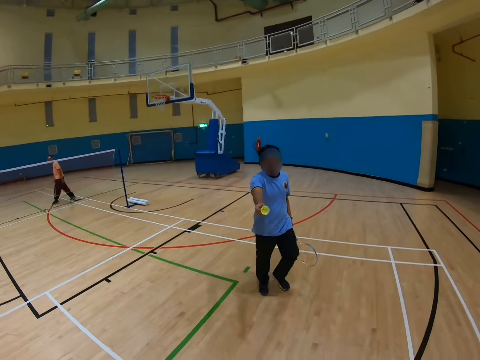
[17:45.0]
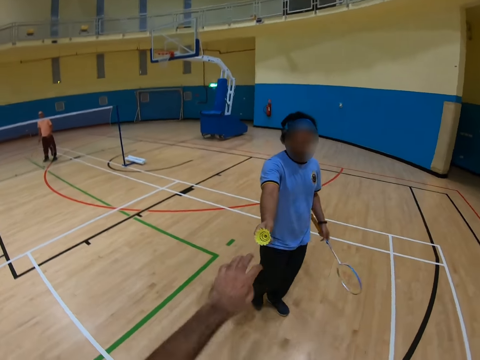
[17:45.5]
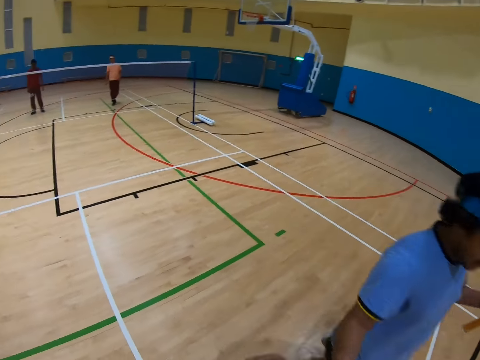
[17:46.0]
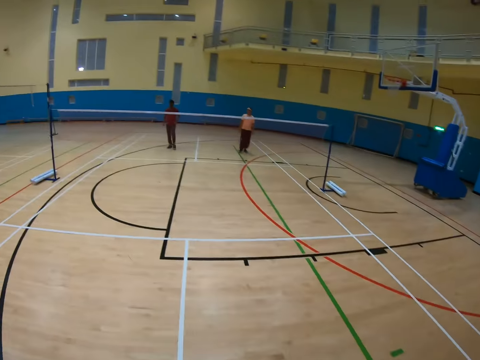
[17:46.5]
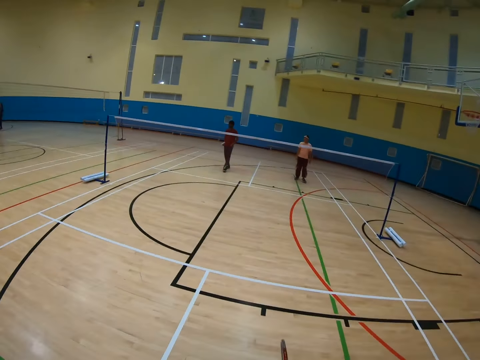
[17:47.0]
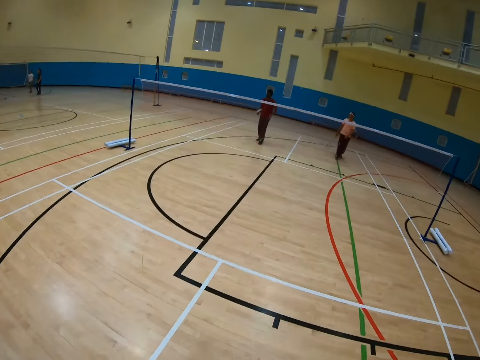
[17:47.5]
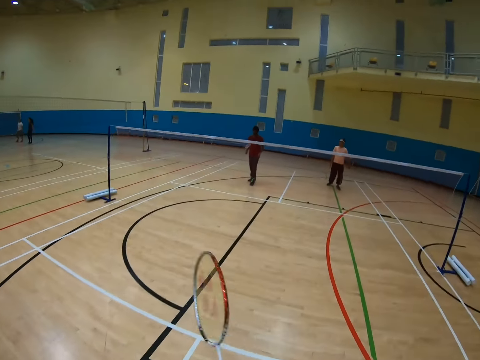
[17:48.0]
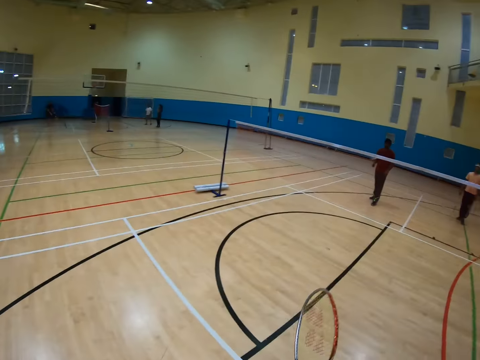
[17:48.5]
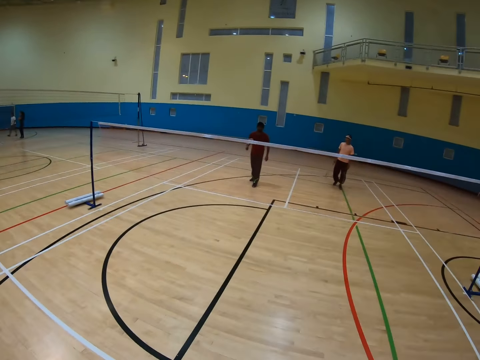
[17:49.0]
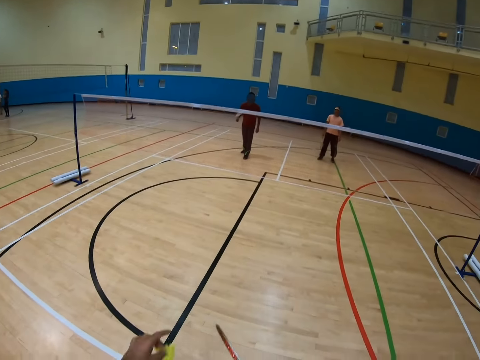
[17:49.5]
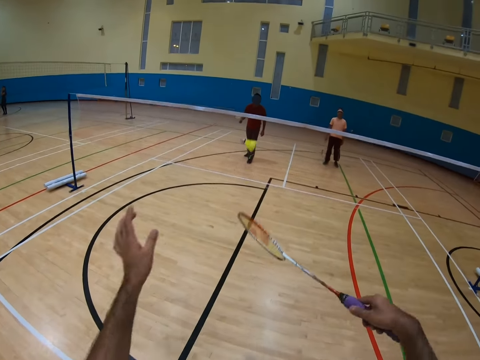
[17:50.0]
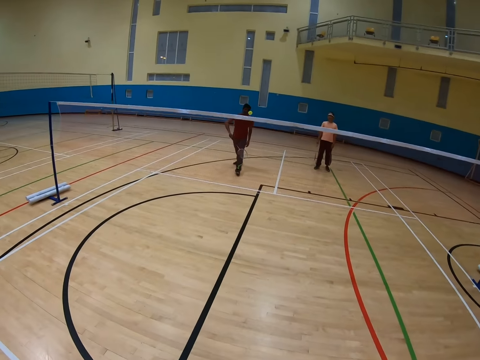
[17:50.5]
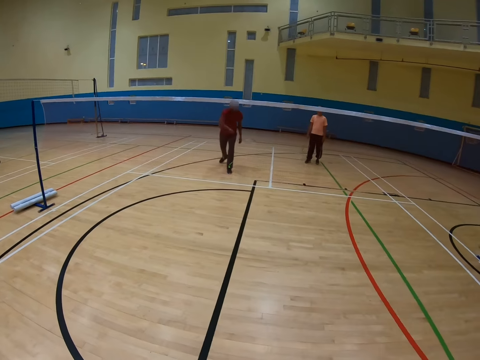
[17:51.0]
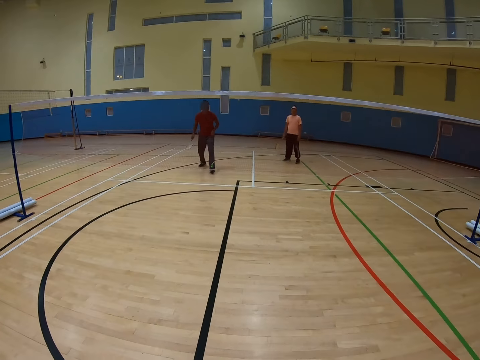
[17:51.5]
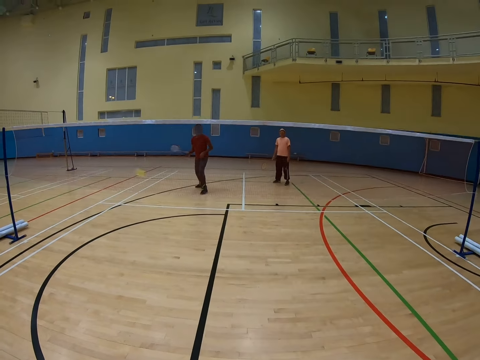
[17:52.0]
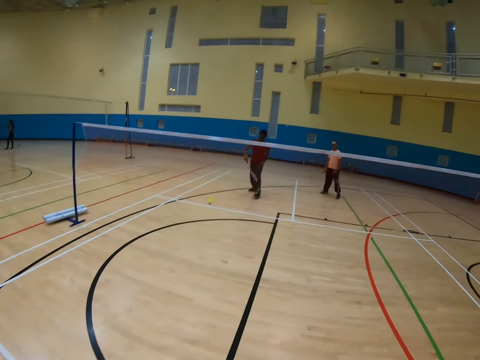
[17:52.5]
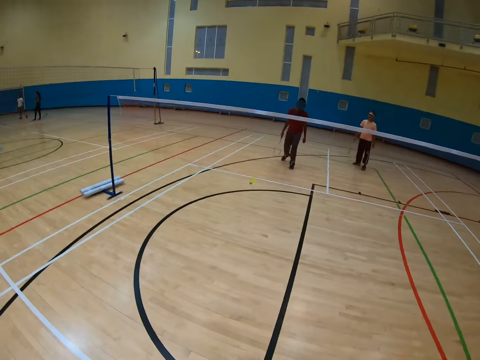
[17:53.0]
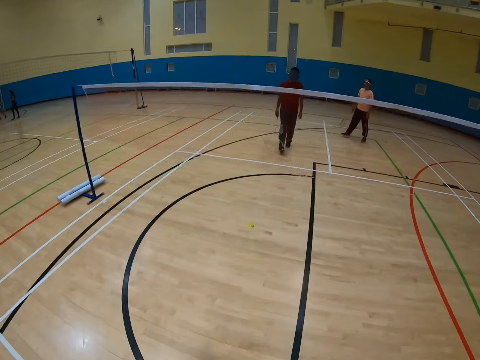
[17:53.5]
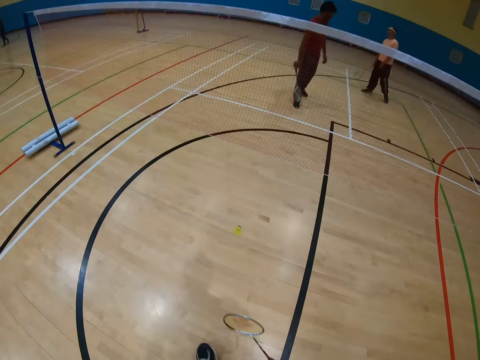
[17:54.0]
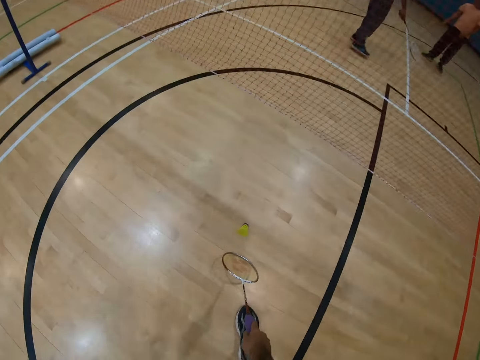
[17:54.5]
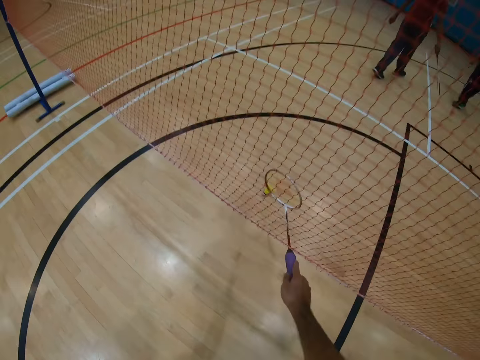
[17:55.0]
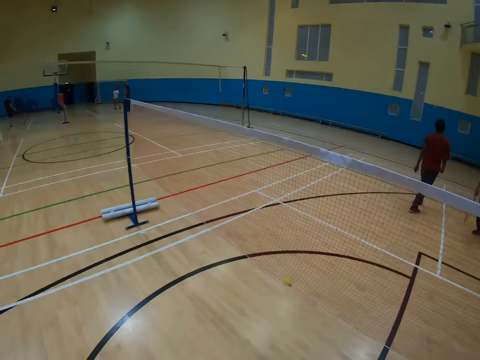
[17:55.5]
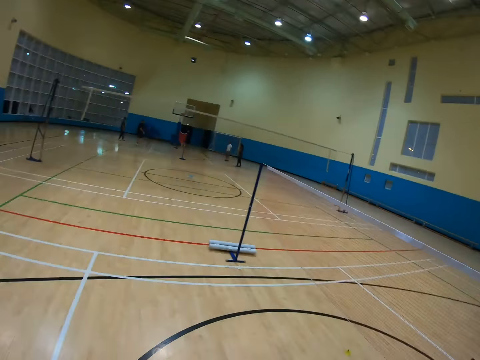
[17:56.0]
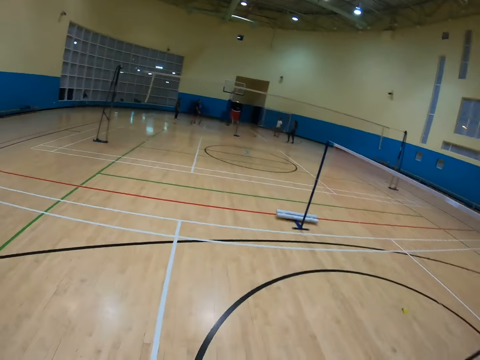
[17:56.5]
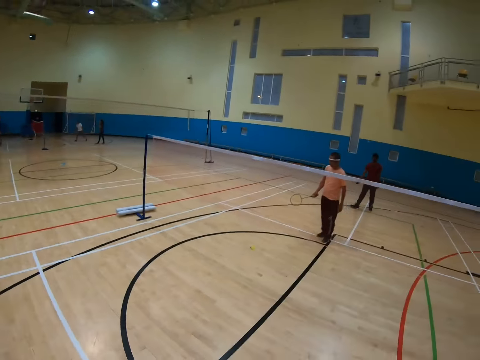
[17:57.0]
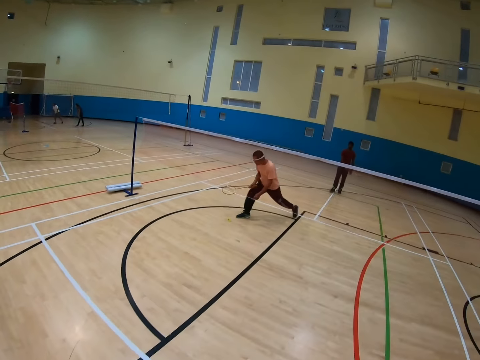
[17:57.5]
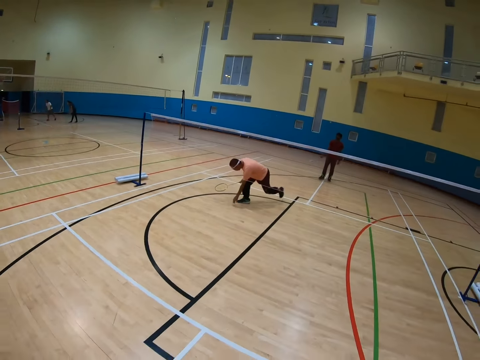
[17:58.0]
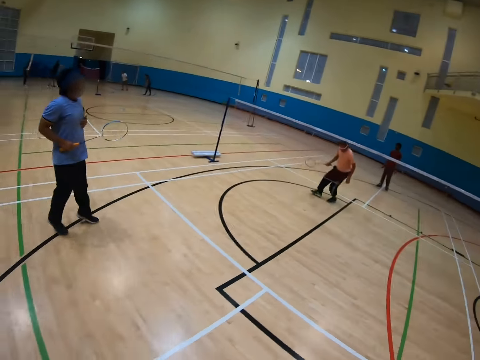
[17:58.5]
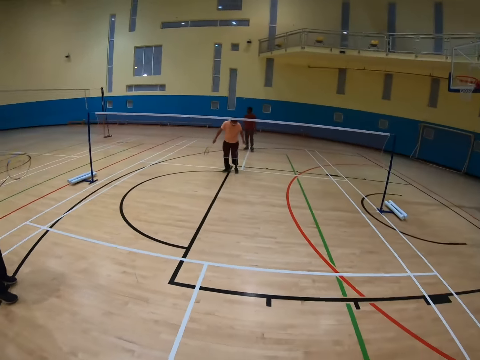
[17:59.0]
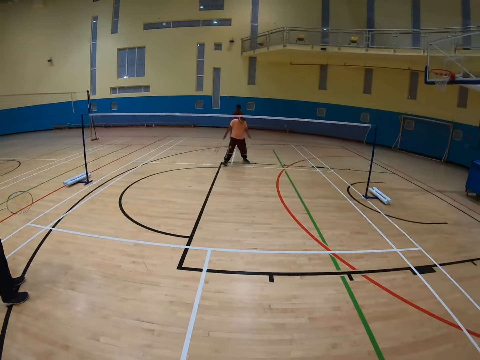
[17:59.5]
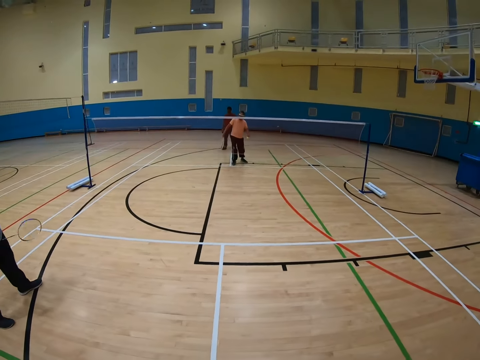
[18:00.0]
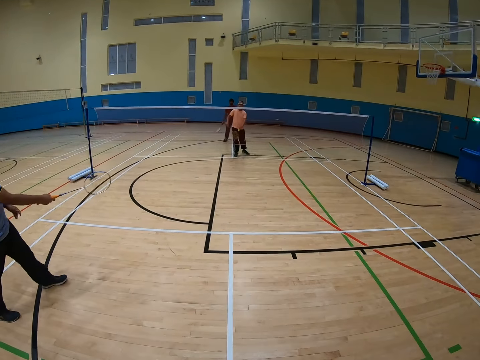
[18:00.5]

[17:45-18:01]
The camera wearer takes the shuttlecock, walks in the badminton court and hits the shuttlecock. A man hits the shuttlecock. The camera wearer throws the shuttlecock with a racket. Another man walks in the court and picks up the shuttlecock.

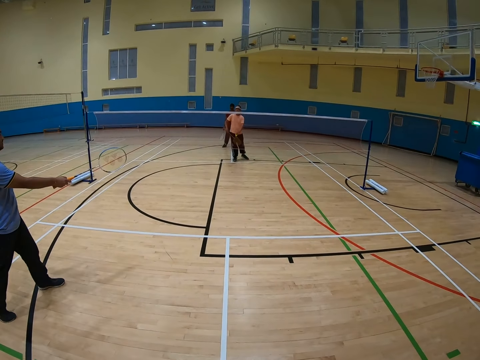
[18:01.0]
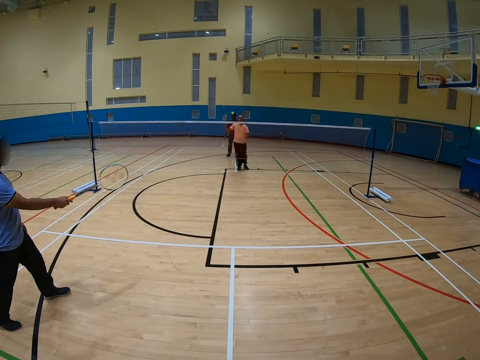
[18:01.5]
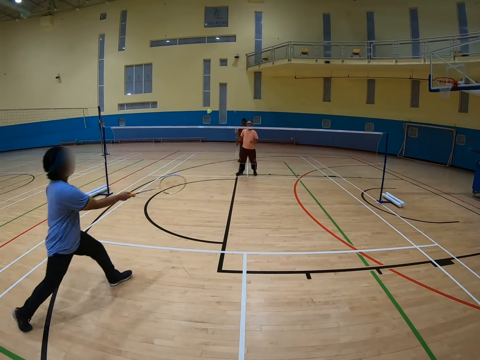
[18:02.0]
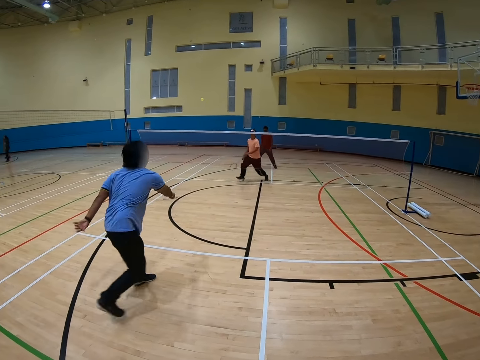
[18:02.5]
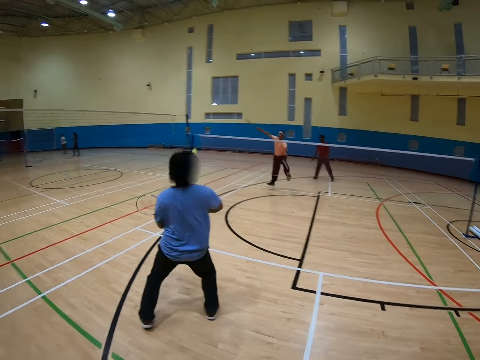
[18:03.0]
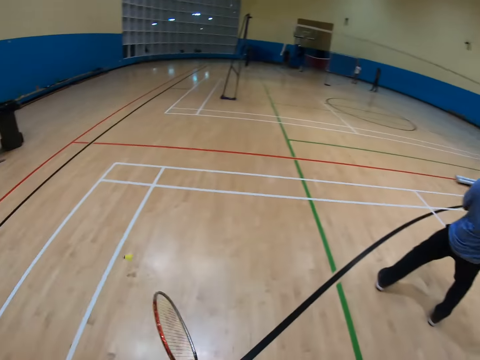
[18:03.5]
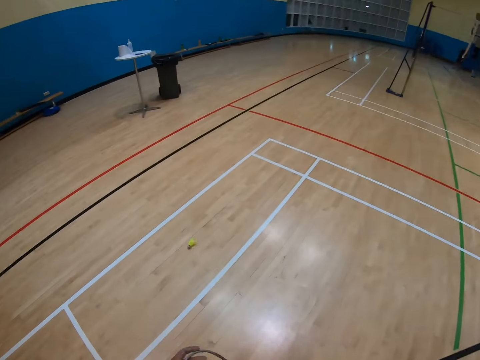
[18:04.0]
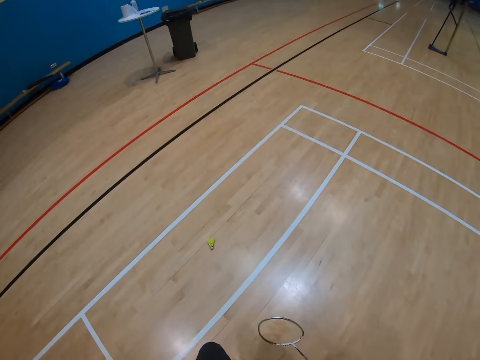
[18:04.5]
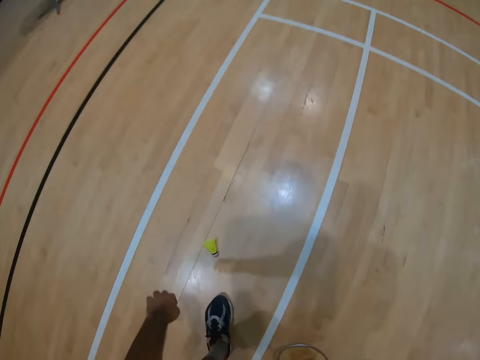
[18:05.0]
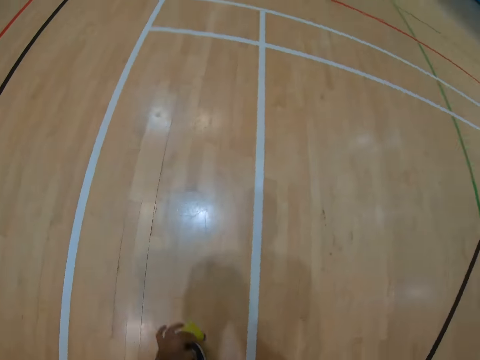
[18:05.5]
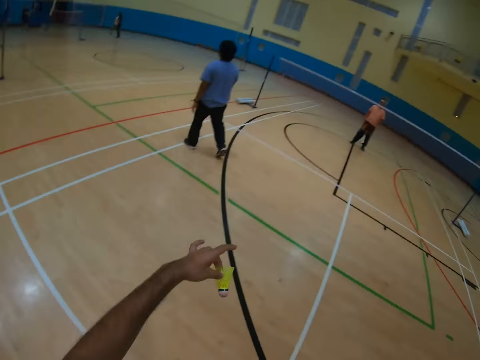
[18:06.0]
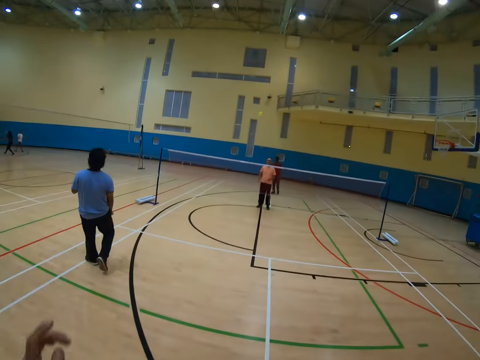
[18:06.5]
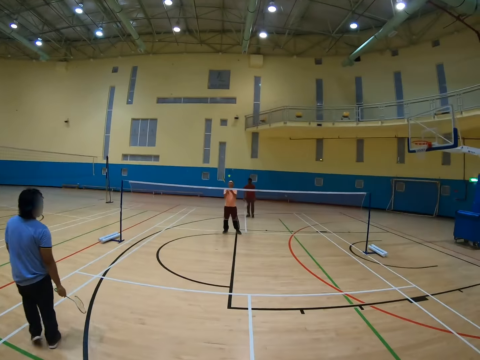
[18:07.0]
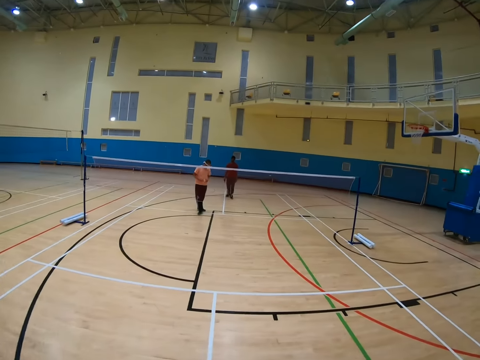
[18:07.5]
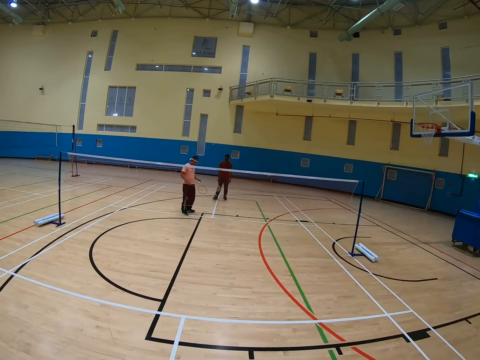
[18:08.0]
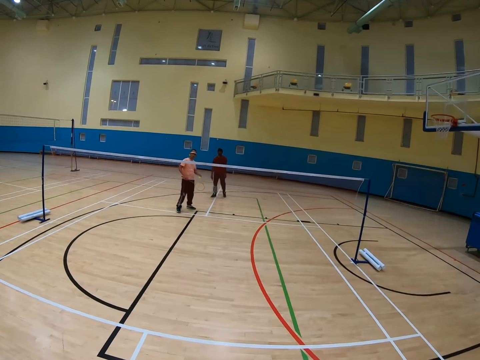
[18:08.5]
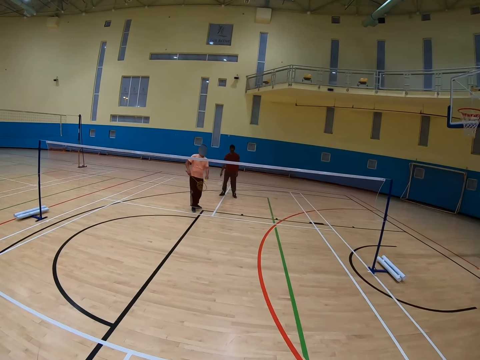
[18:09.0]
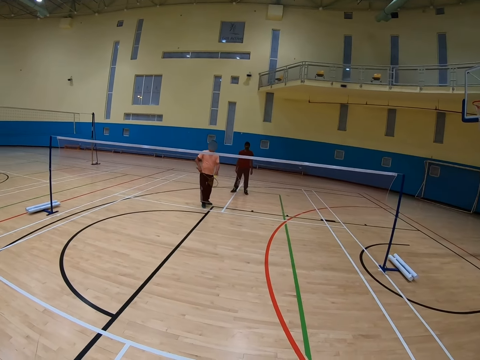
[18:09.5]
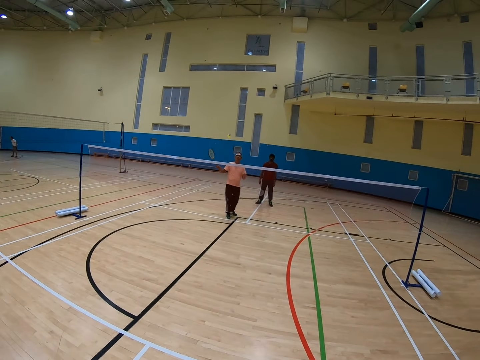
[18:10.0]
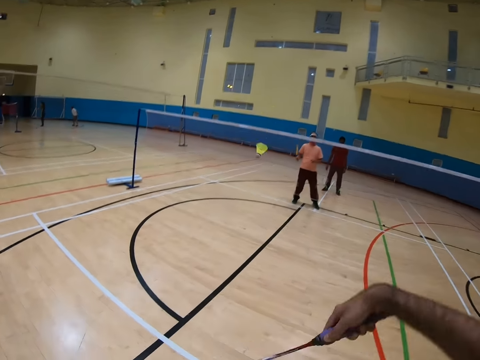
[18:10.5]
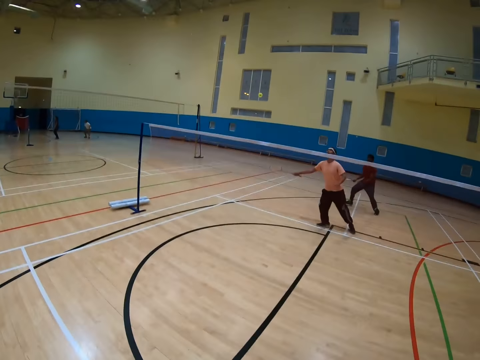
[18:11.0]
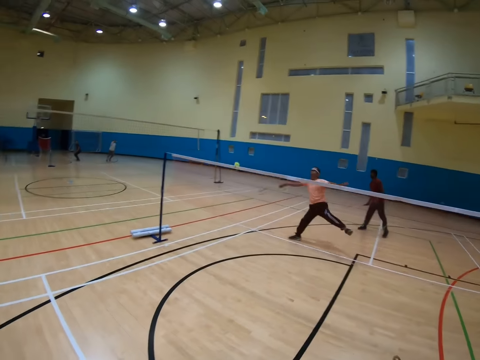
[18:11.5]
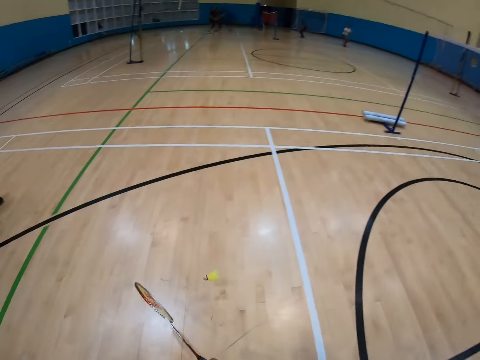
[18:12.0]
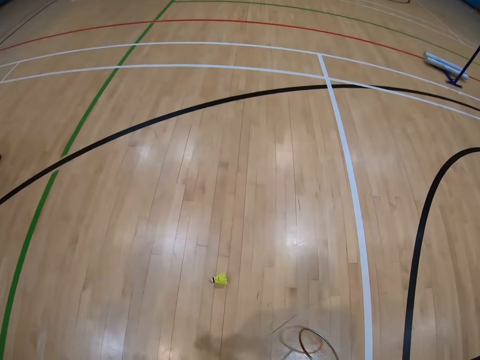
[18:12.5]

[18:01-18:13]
A man hits the shuttlecock. Another man hits the shuttlecock. The camera wearer picks up the shuttlecock and hits the shuttlecock. The other man catches the shuttlecock. The camera wearer hits the shuttlecock. The other man hits the shuttlecock.
